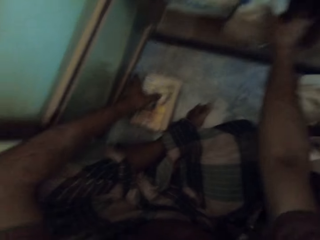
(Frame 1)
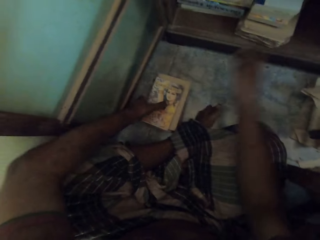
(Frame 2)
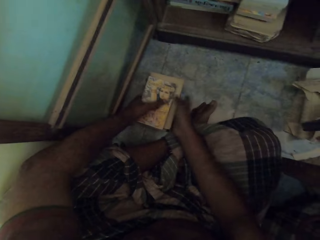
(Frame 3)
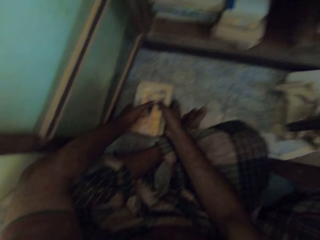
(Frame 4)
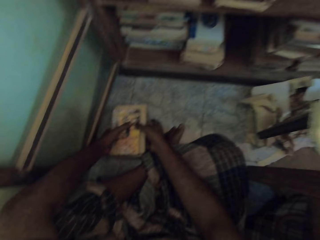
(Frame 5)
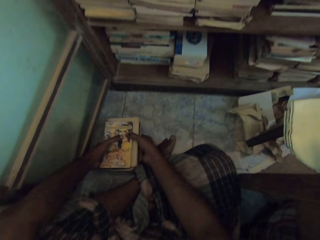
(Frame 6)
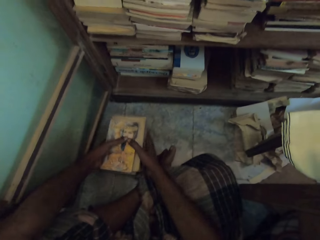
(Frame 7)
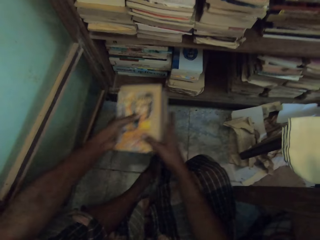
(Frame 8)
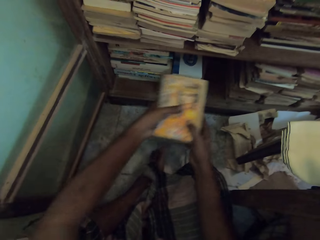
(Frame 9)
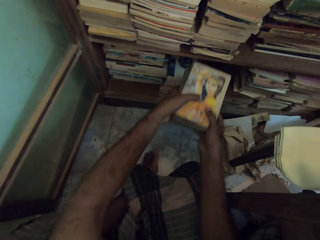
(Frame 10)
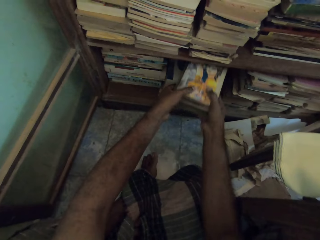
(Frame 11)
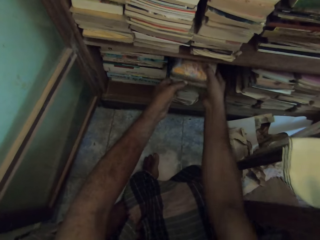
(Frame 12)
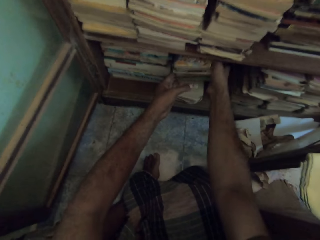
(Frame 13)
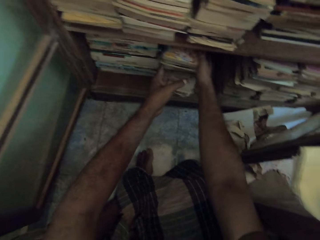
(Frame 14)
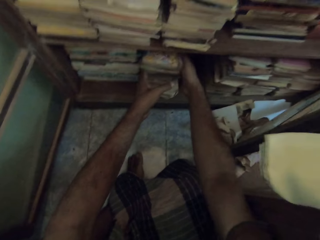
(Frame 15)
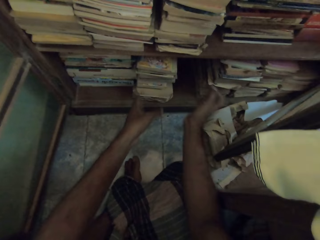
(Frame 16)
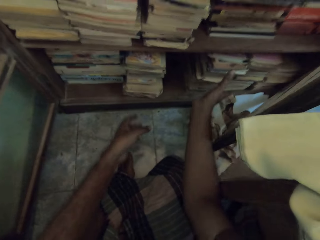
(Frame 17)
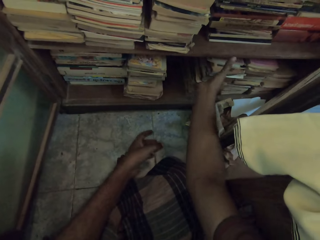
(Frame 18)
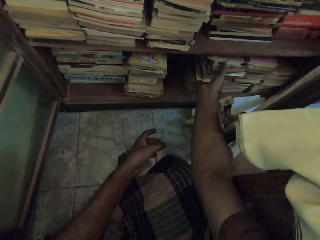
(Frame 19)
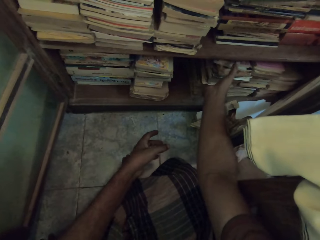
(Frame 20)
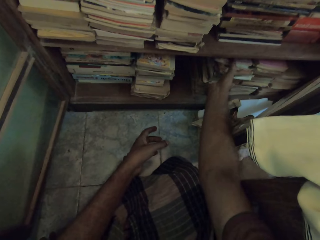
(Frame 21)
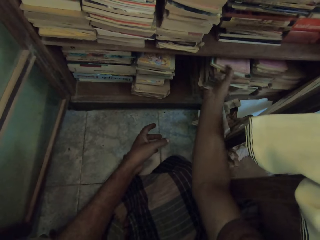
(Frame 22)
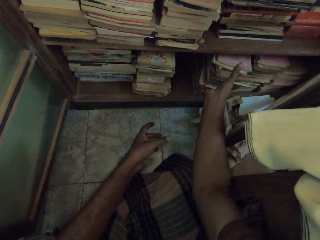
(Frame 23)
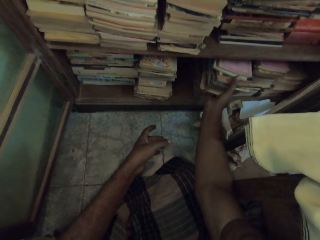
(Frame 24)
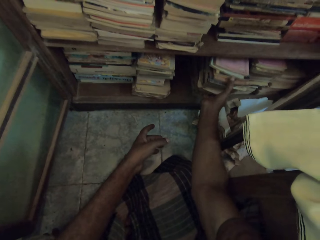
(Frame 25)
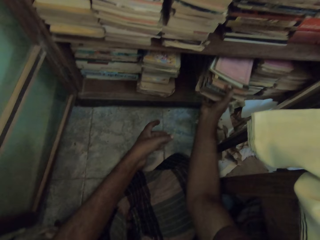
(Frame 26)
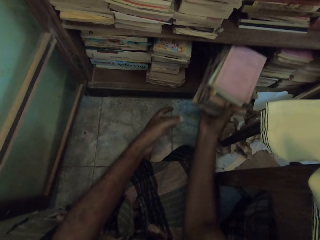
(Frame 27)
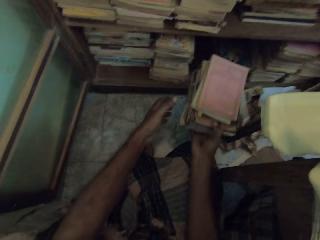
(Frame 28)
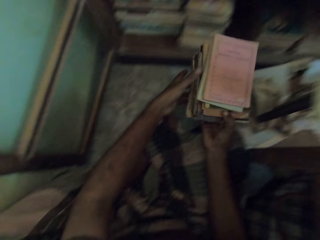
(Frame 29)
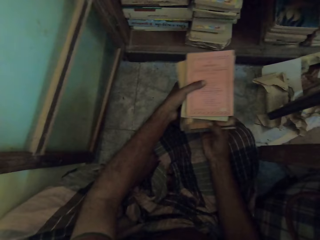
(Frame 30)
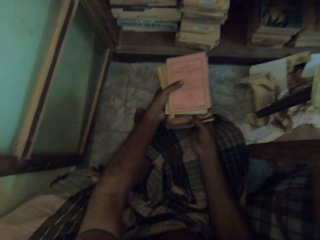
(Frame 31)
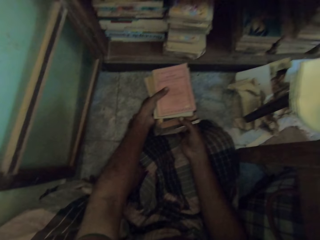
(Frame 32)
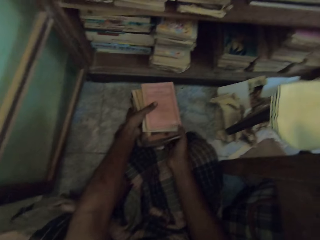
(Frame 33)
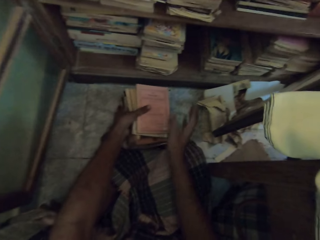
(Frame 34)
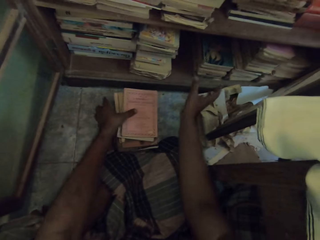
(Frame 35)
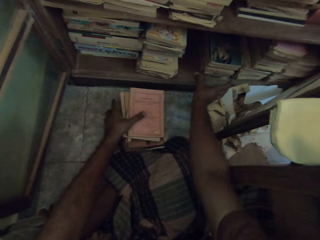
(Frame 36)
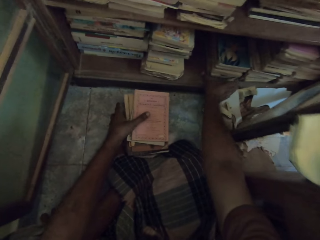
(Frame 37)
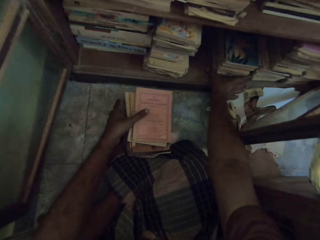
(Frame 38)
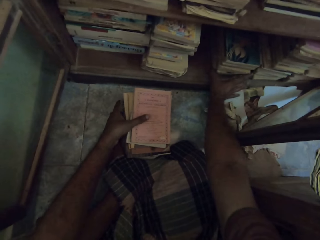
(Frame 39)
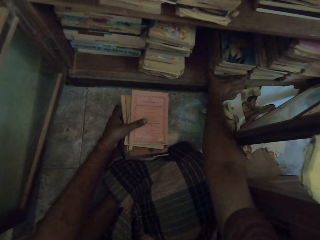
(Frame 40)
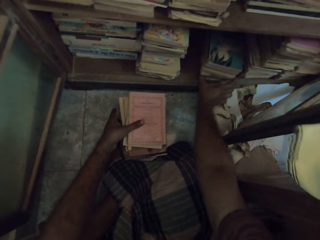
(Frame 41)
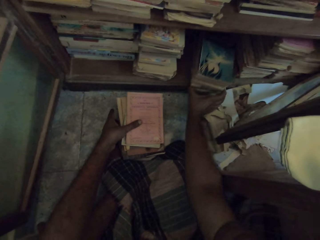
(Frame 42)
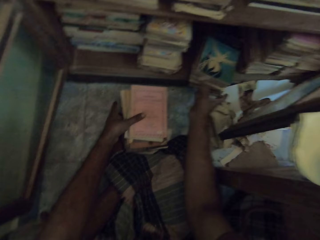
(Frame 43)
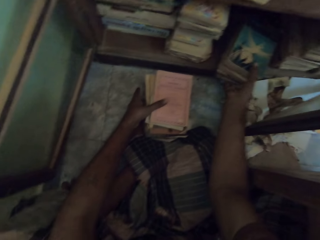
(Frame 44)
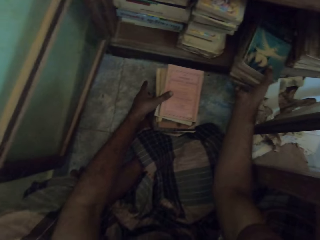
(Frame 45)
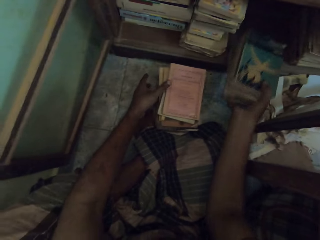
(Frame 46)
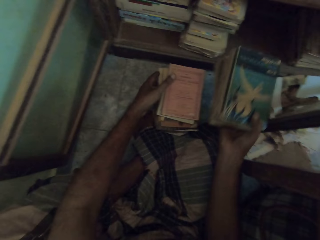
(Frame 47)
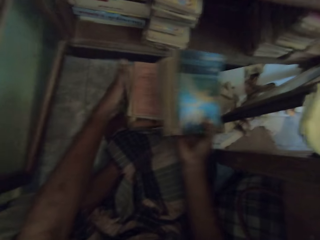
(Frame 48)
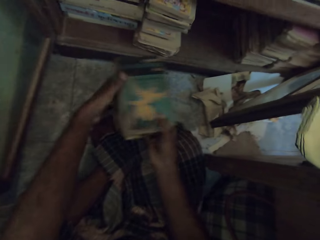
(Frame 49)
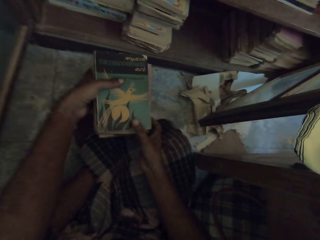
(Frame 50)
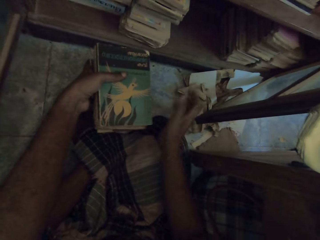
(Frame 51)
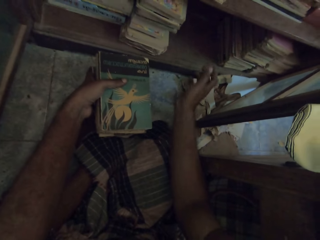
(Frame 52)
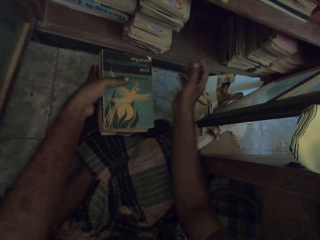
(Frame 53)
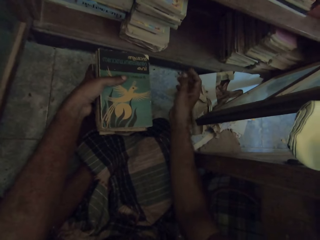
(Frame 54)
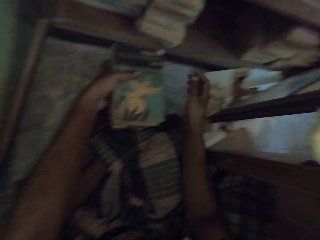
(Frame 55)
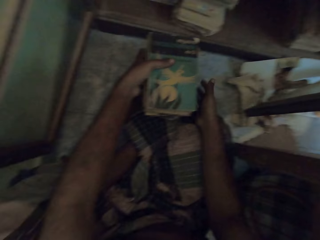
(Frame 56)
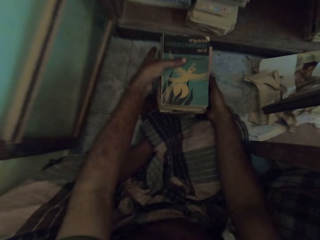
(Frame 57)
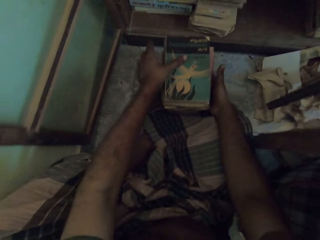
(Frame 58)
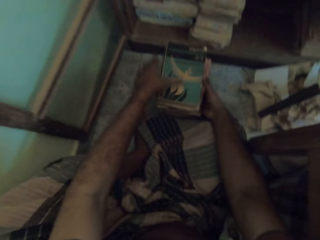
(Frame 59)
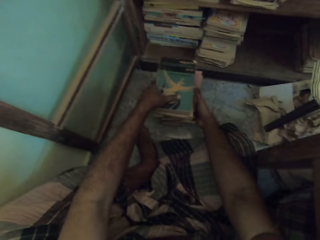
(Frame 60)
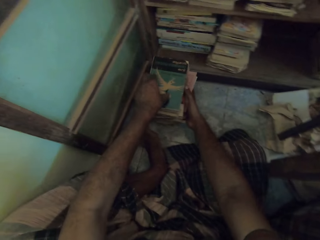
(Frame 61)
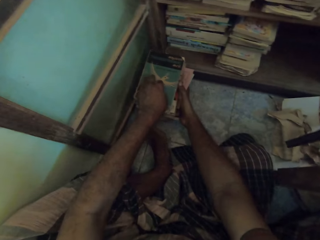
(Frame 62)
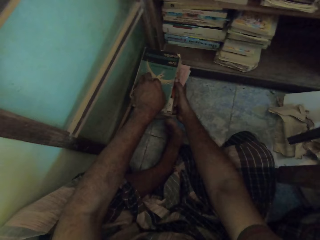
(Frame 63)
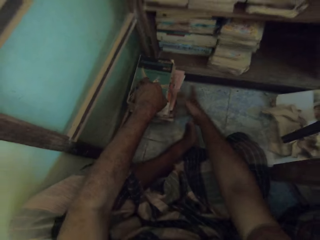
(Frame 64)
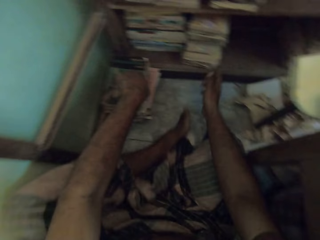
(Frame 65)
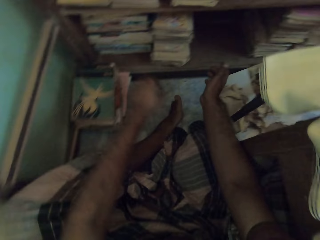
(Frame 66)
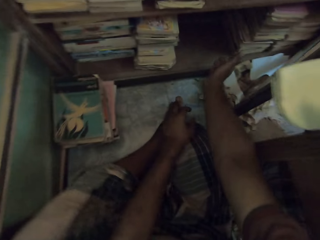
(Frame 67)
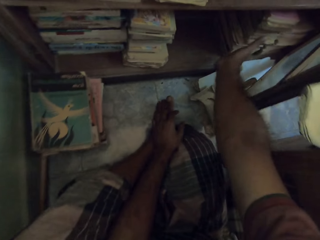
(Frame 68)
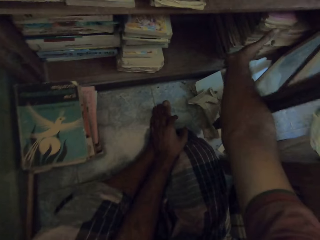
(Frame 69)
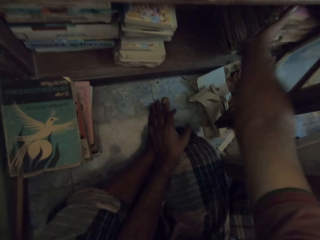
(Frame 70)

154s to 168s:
The camera wearer puts books in a shelf. He picks the book from the floor with both hands. He puts the book on the stack of books in the shelf with his right hand. He removes books from the shelf with his right hand. He holds the books with his hands and places the books on the floor with both hands. He removes books from the shelf with his right hand. He holds the books with his hands. He places the books on the books on the floor with his hands. He adjusts the stack of books on the floor with both hands. He pushes the books on the floor.

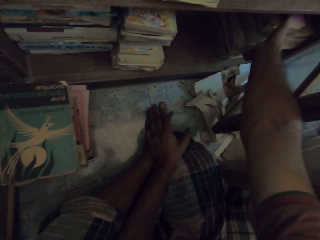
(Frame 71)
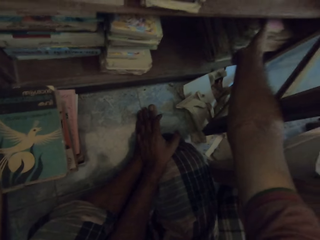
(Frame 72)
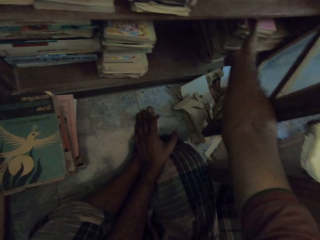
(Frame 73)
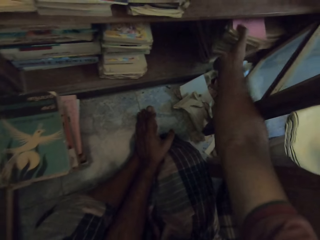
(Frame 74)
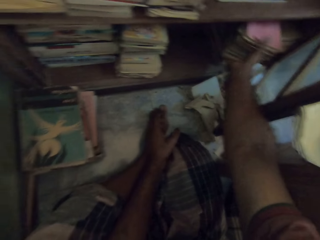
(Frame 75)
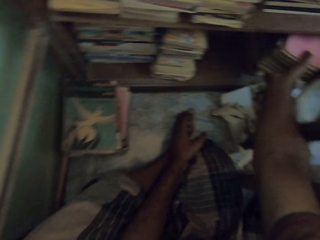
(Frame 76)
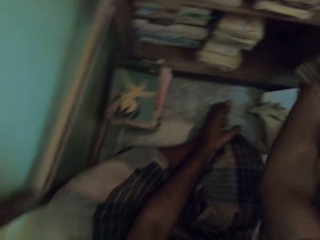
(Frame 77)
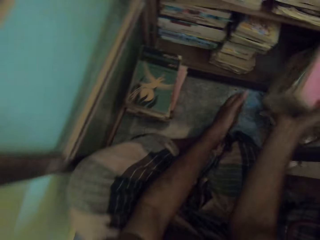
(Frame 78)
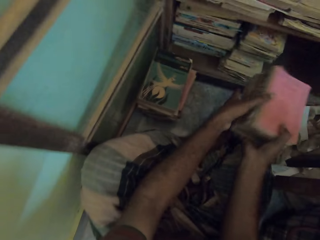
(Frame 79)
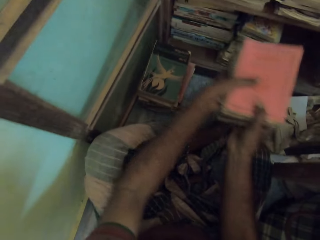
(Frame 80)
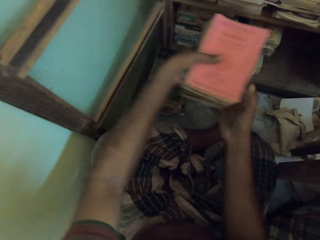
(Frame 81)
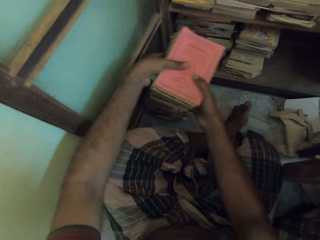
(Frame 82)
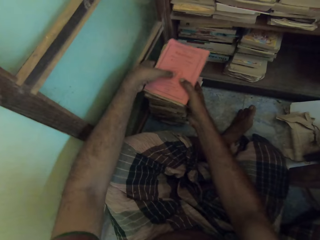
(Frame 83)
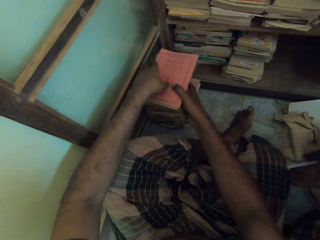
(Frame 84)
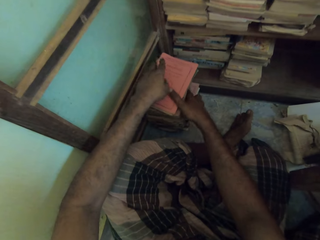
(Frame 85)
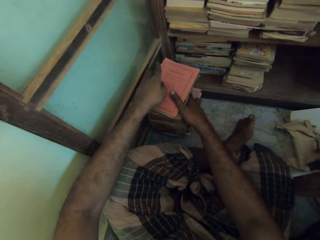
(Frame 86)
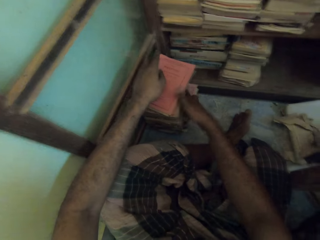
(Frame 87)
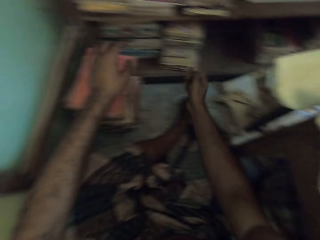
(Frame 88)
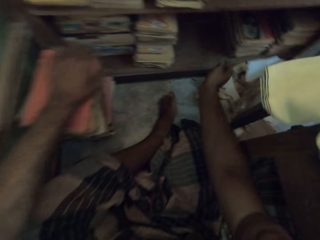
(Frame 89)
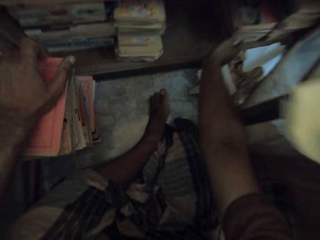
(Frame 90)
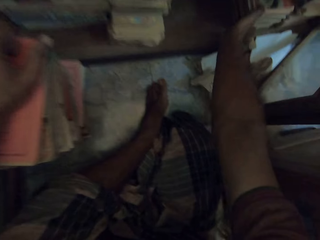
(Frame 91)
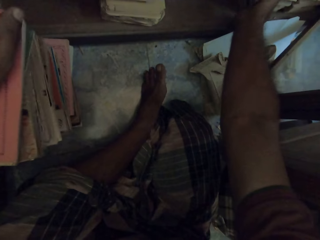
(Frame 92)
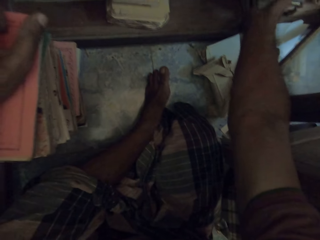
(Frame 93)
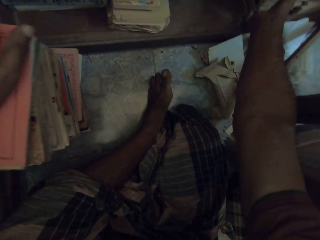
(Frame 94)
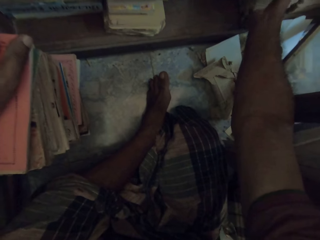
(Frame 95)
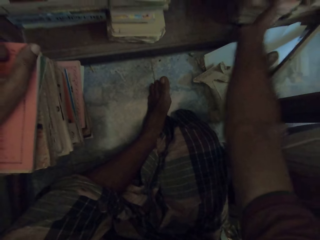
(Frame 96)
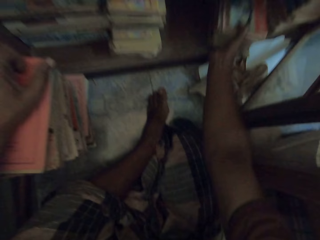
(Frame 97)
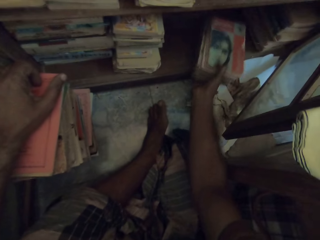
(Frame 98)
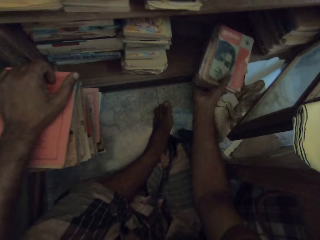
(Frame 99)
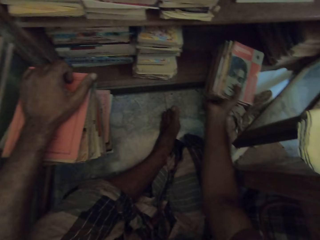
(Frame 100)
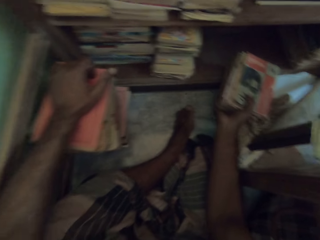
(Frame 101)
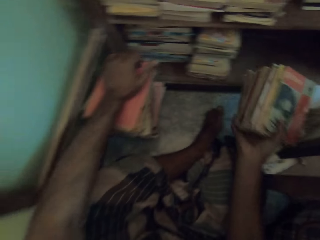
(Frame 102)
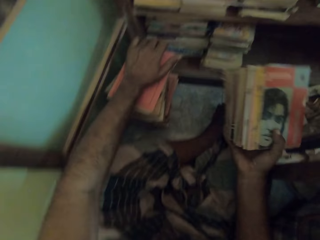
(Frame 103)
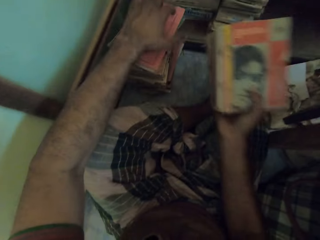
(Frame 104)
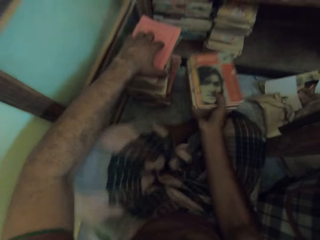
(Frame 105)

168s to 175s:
The camera wearer removes books from the shelf with his right hand. He holds the books with his hands. He places the books on the stack of books on the floor with his hands. He removes books from the shelf with his right hand.
